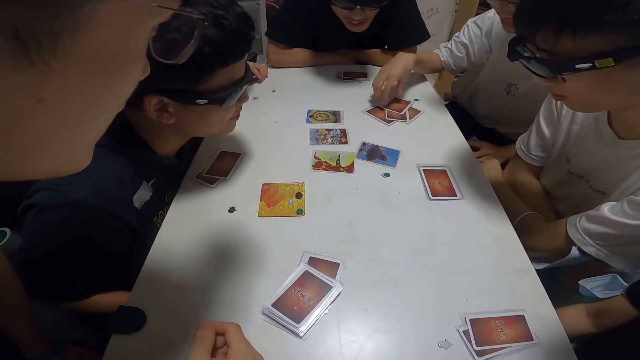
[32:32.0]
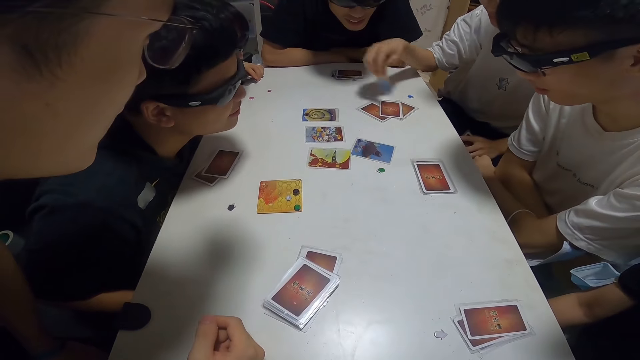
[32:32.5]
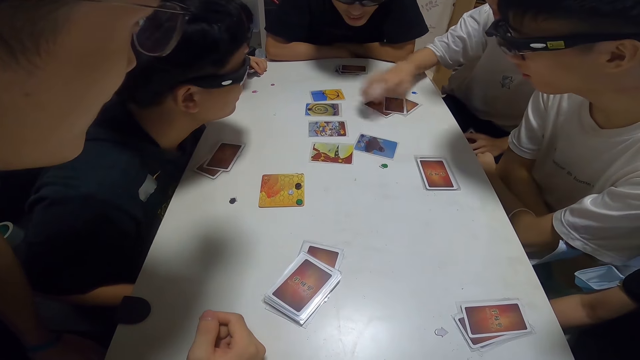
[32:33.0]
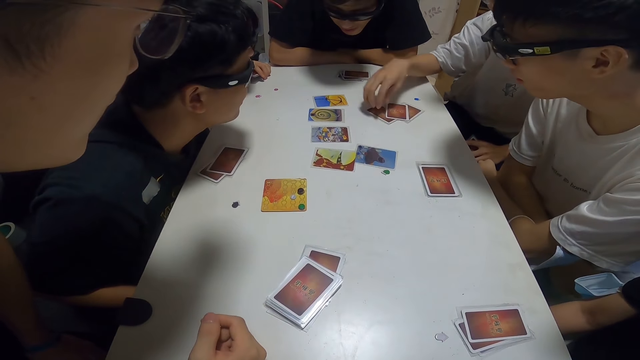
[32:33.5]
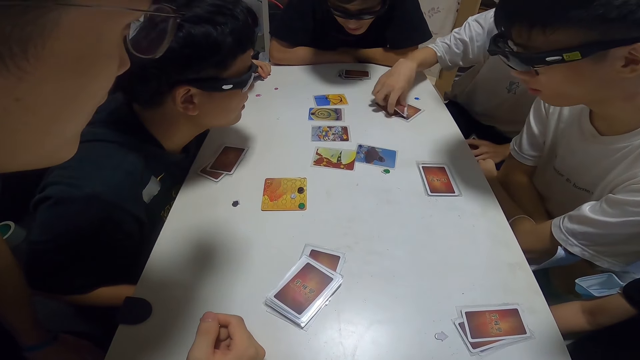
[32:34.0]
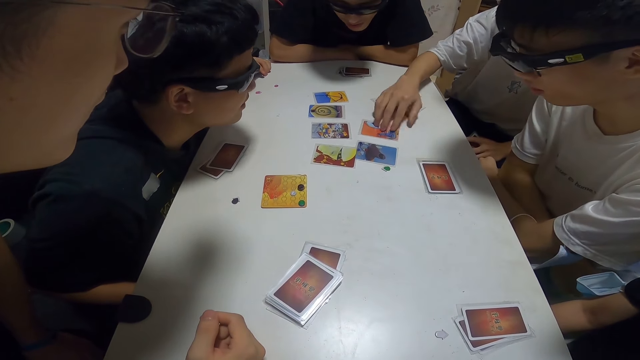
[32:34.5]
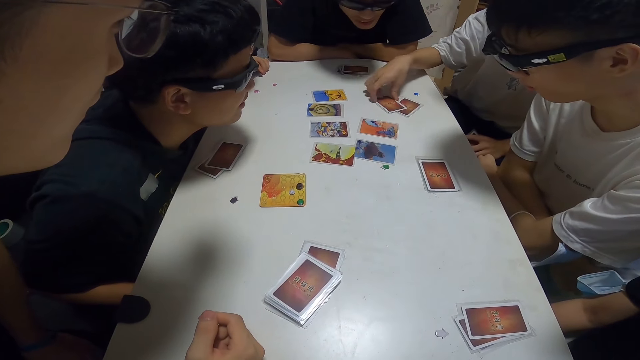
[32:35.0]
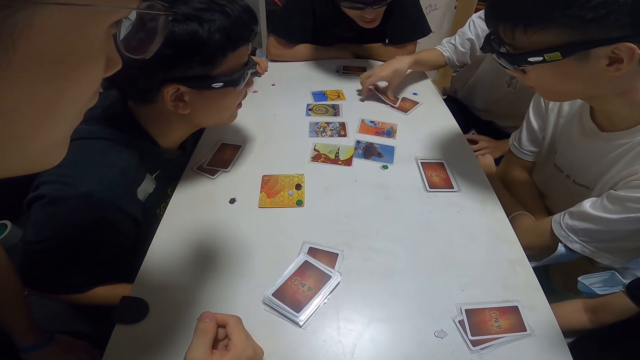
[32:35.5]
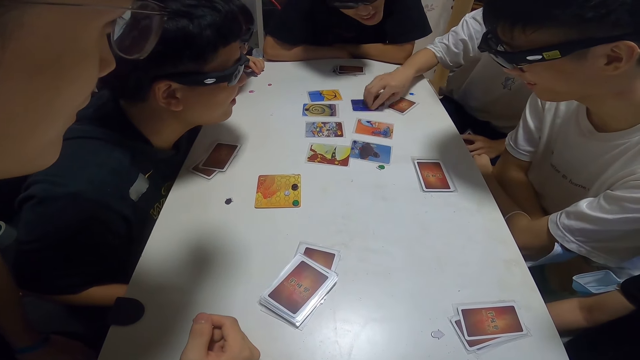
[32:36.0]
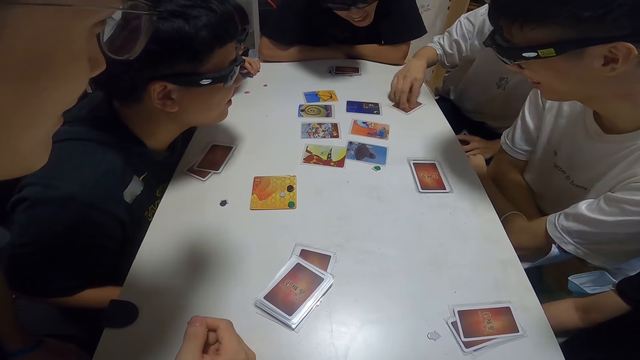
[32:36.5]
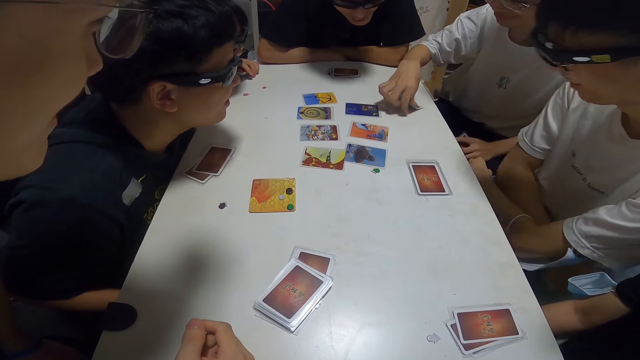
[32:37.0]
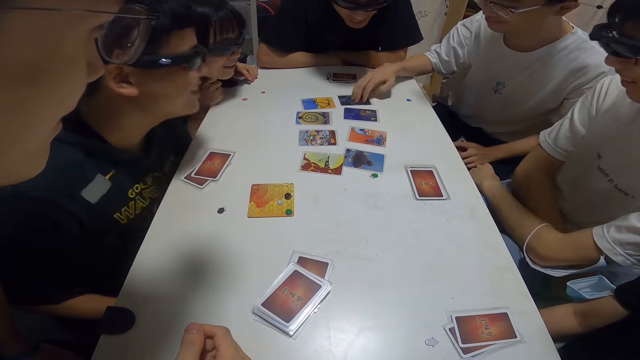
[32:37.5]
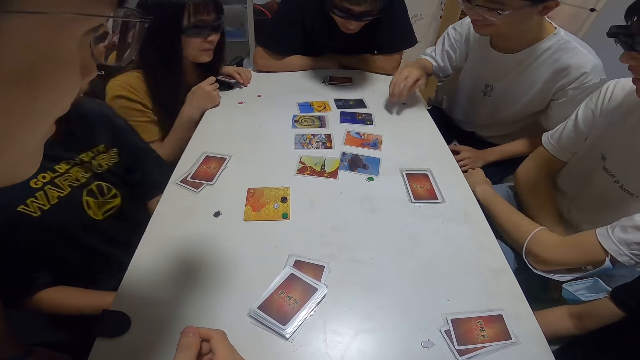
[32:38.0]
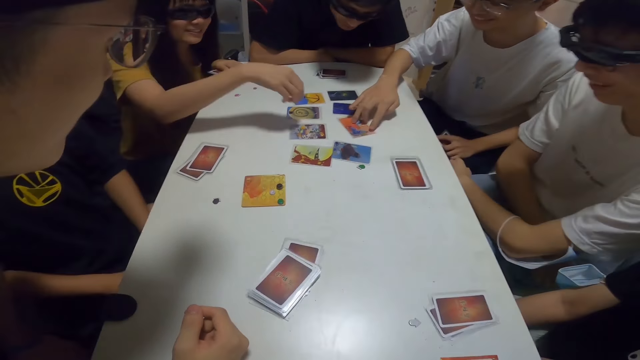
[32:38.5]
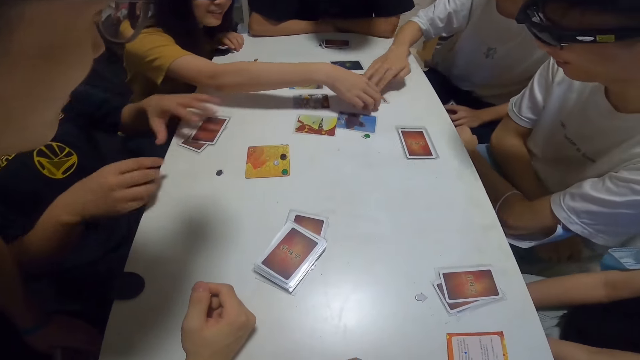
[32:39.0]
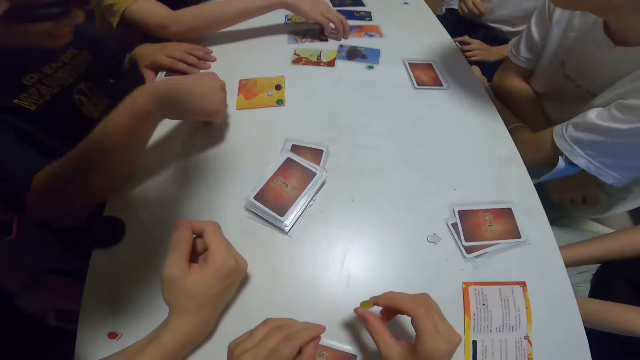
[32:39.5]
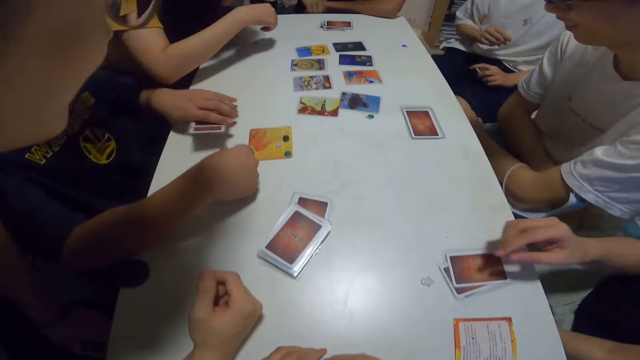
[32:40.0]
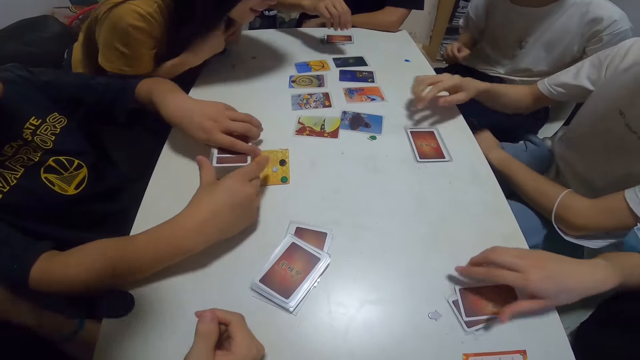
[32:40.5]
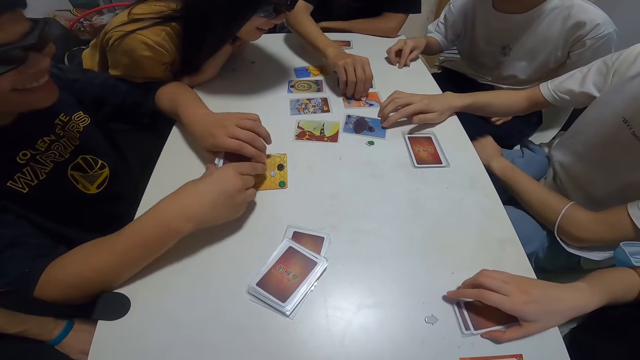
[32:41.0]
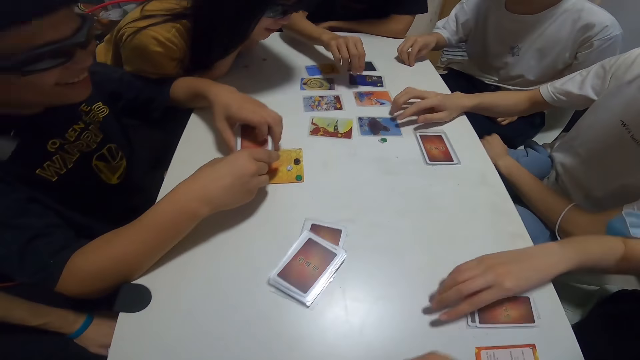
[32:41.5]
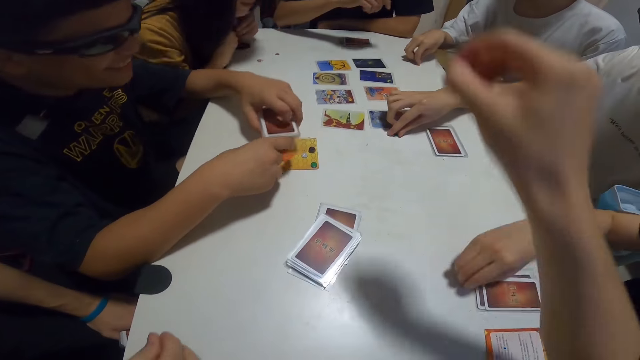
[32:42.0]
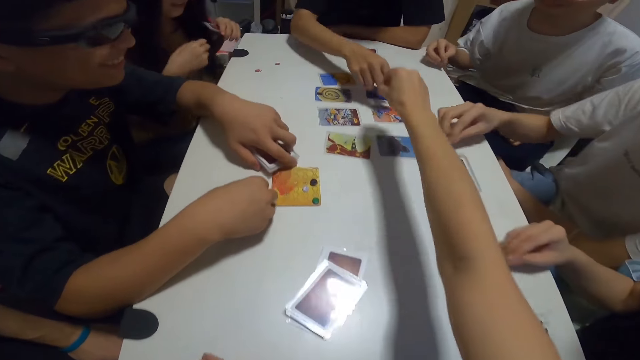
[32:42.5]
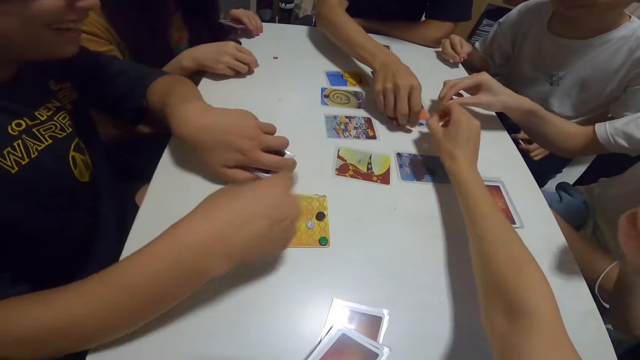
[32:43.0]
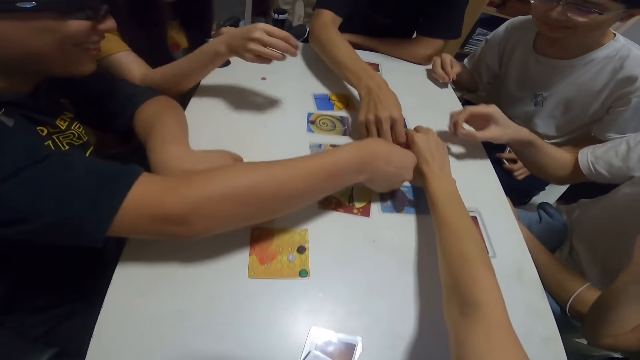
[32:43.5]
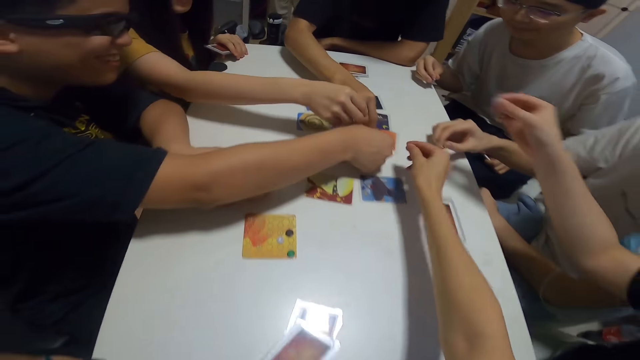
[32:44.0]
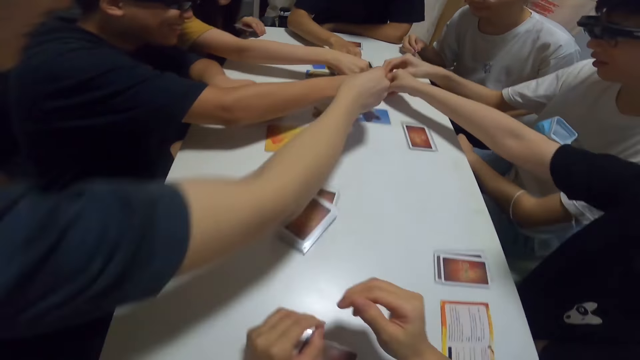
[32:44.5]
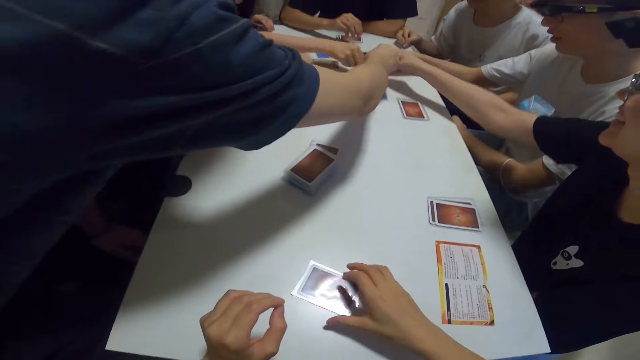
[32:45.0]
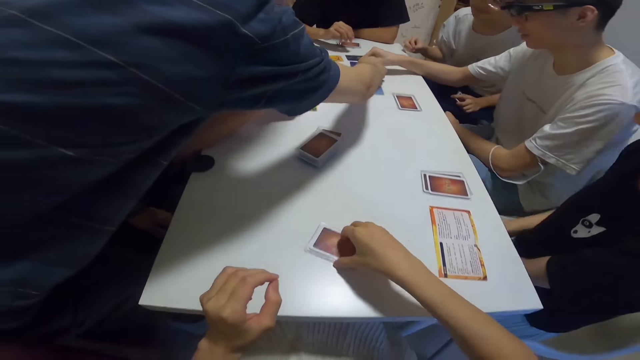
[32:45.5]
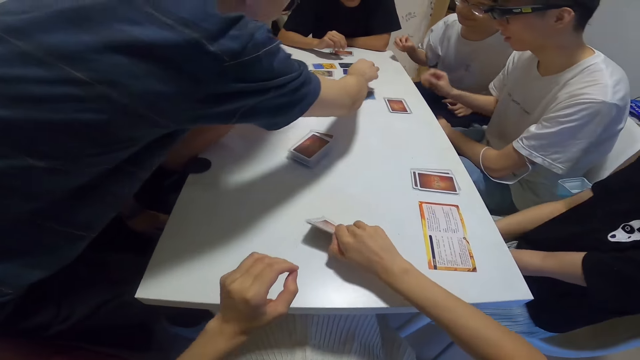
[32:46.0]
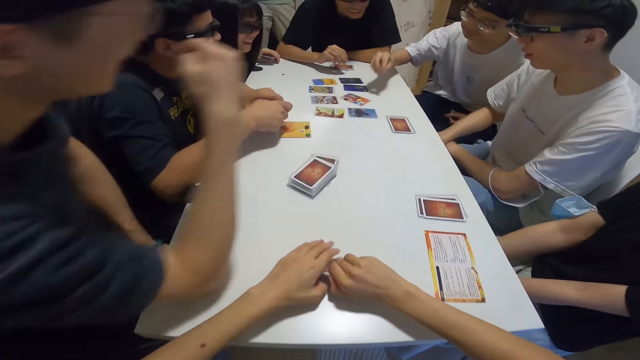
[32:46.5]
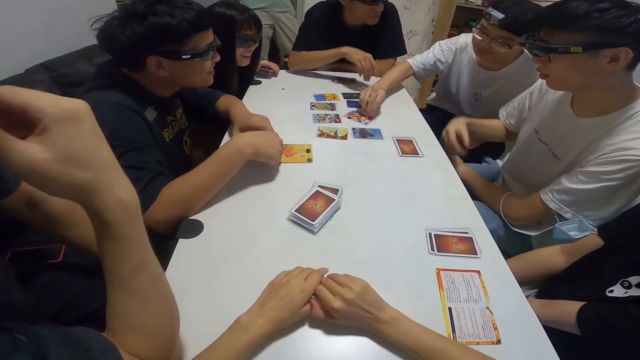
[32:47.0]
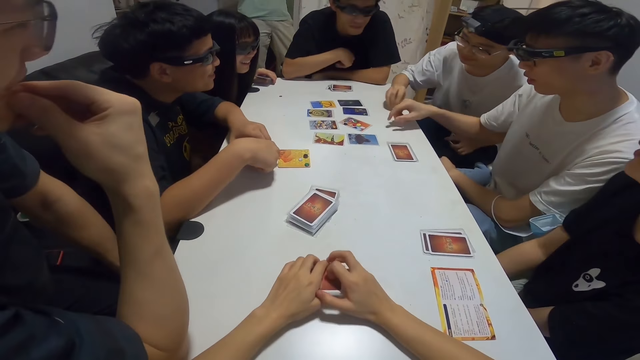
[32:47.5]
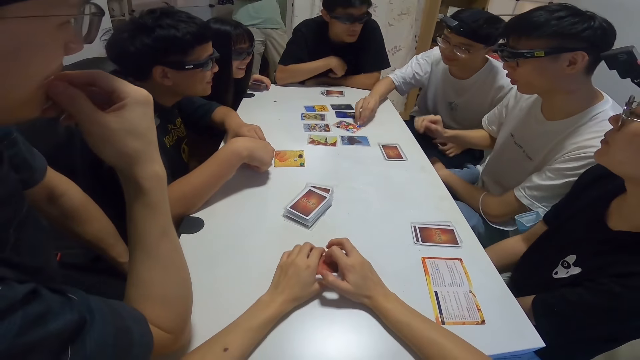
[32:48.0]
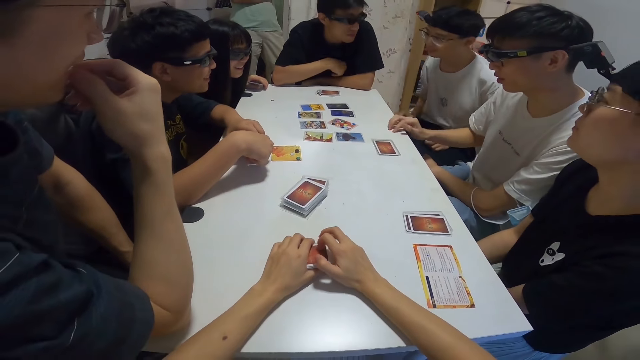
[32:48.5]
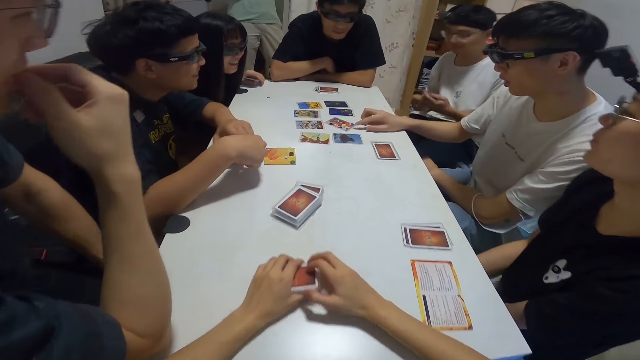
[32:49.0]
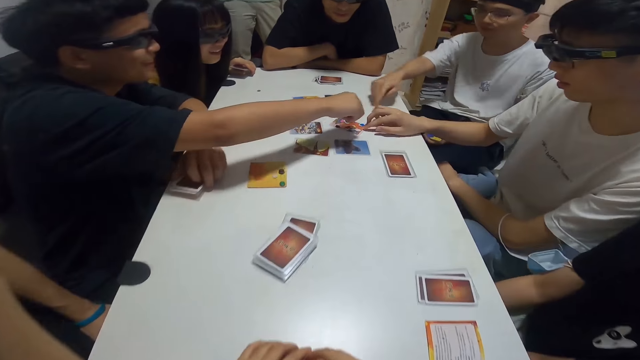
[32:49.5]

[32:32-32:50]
The camera wearer drops the chip in her hand on the table. She, six men and a lady pick up the cards on the table.

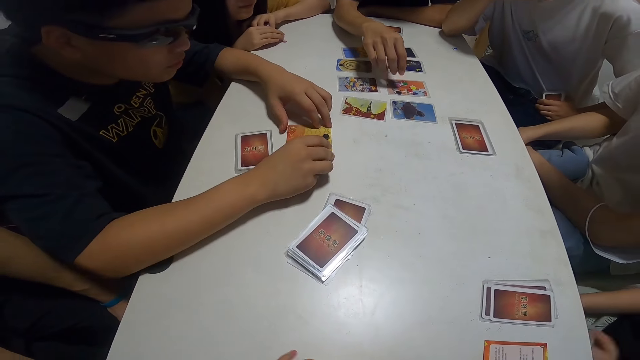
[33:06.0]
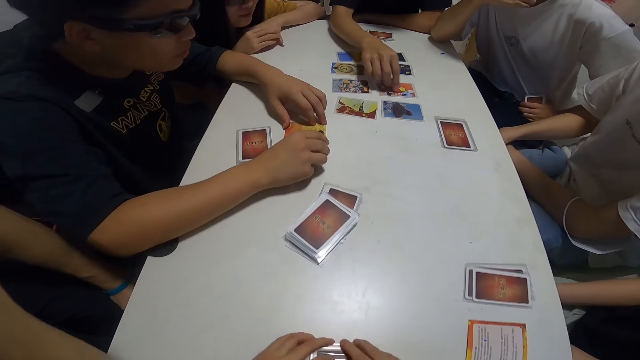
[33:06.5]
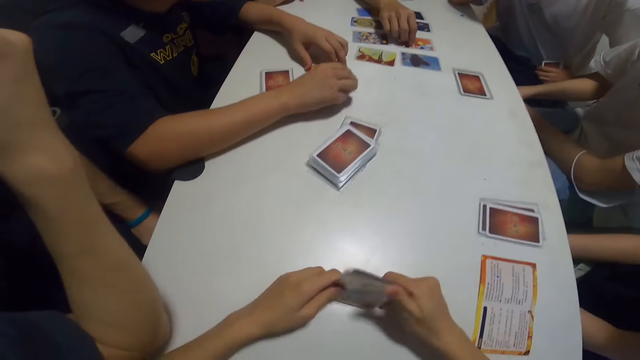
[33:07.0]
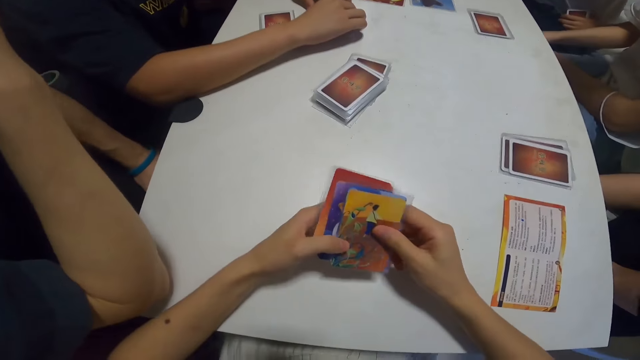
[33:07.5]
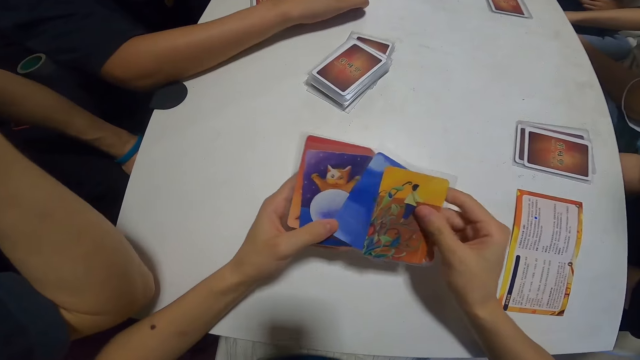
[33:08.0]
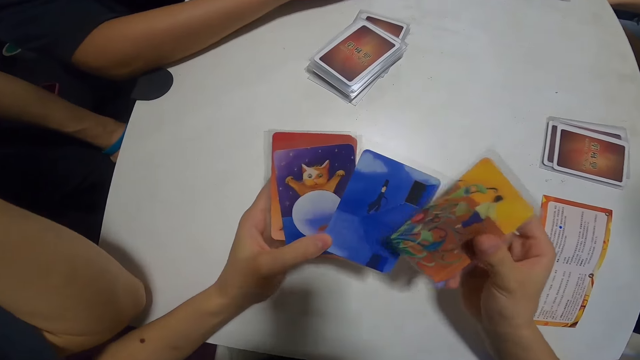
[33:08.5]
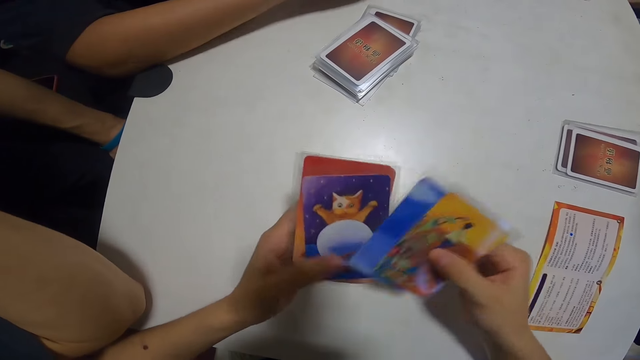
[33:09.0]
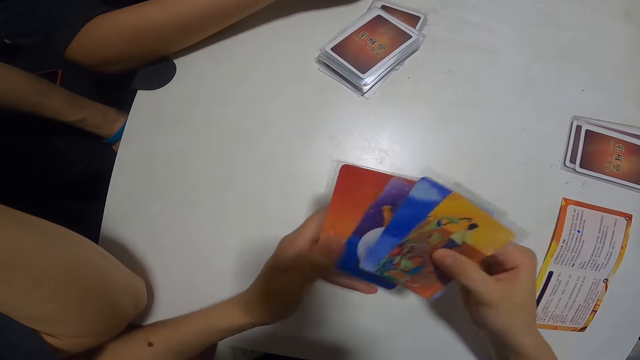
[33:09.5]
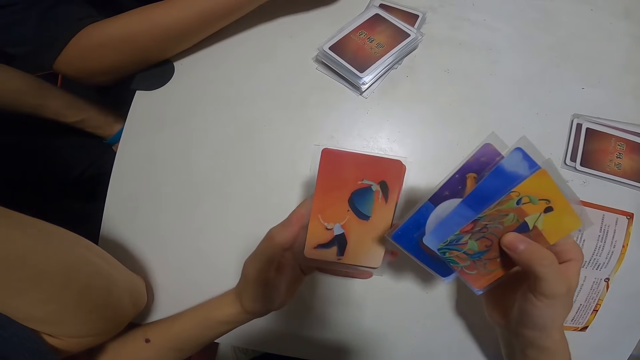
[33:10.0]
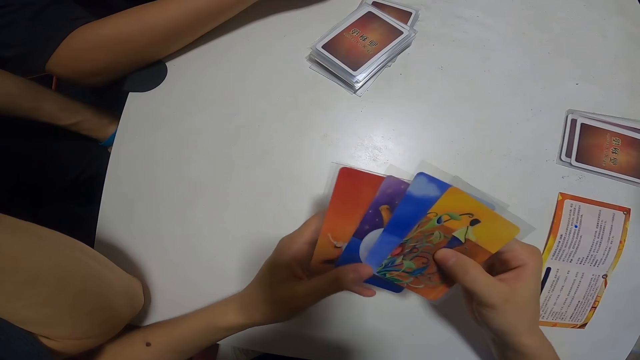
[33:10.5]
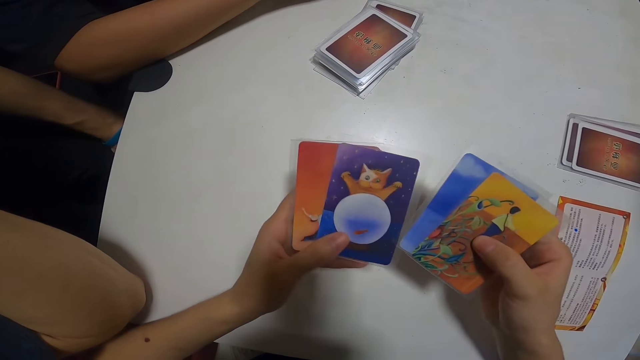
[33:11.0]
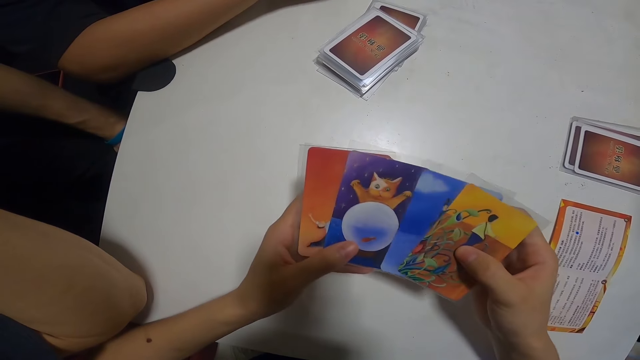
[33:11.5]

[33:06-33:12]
The camera wearer shuffles the cards in her hand. She counts her cards.
